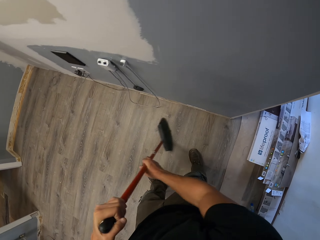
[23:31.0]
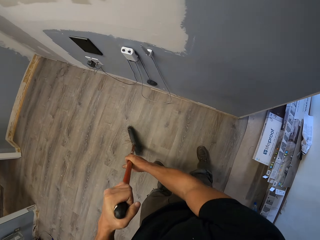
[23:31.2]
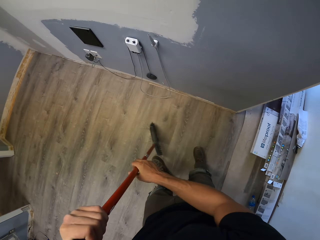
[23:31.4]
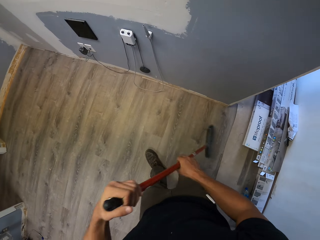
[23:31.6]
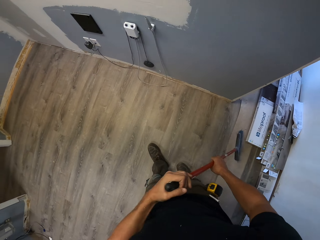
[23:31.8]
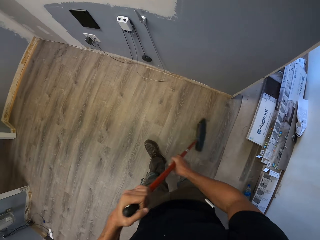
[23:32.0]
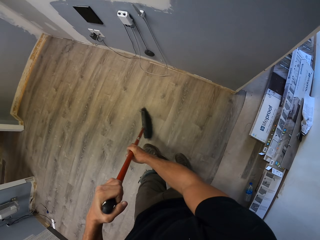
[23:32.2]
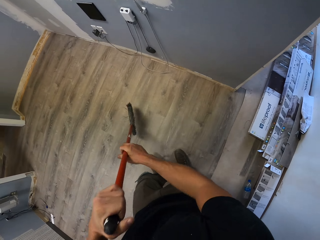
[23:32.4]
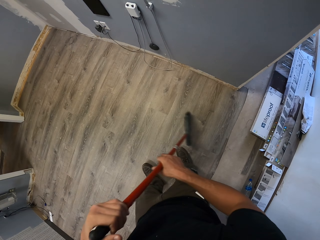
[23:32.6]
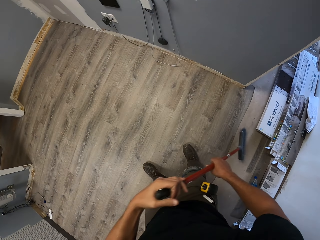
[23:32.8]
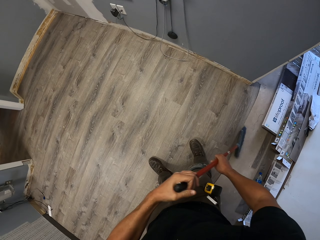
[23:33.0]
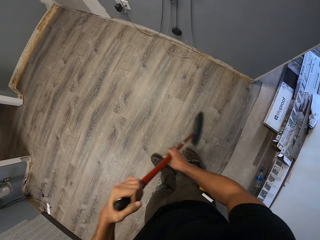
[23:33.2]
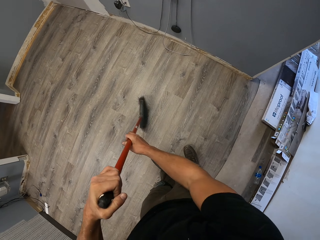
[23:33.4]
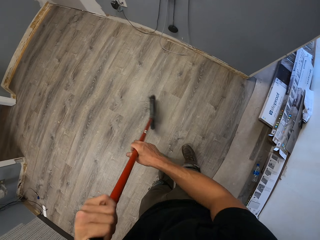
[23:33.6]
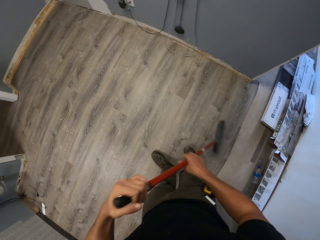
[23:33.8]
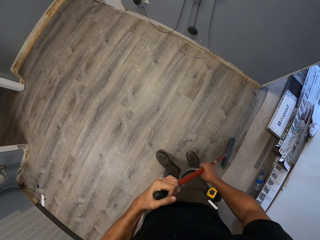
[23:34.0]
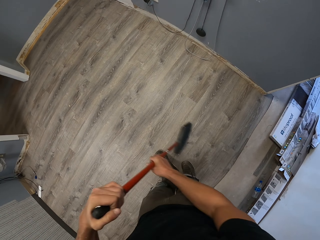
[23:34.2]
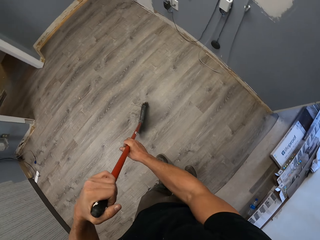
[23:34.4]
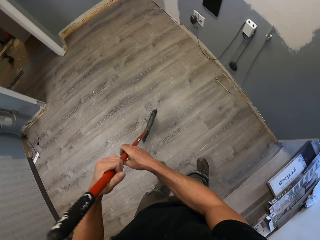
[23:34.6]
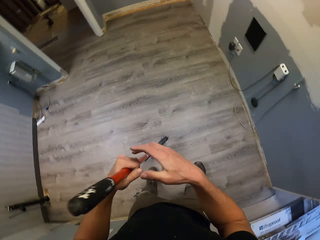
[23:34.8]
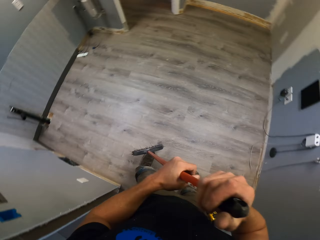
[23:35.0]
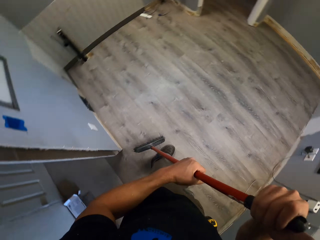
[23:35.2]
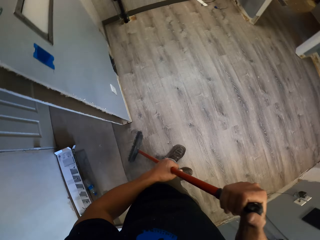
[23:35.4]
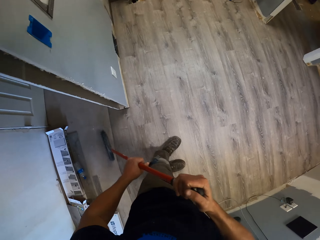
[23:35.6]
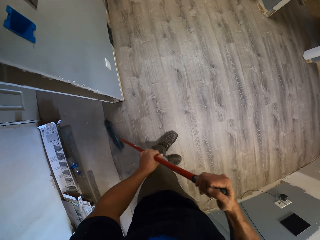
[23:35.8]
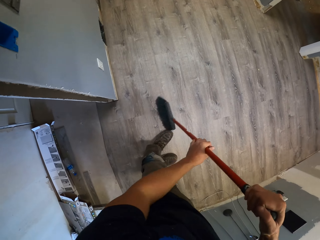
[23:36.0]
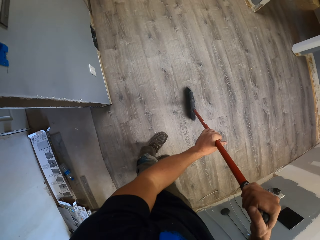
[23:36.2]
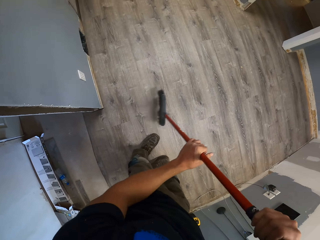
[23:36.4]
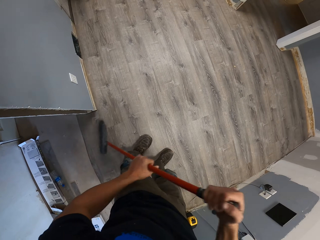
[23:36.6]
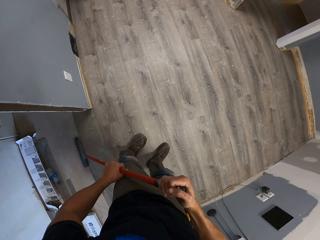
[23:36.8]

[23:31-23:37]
The camera wearer sweeps.

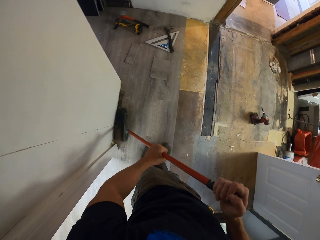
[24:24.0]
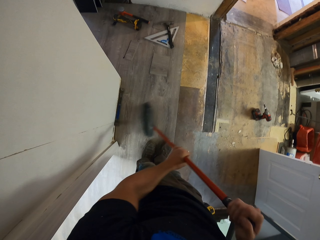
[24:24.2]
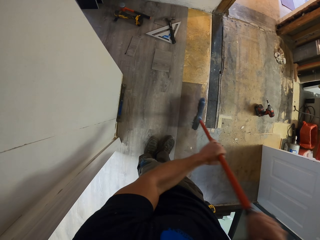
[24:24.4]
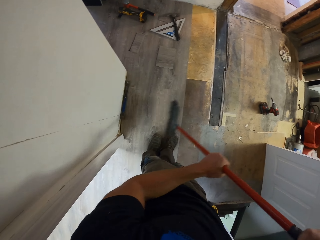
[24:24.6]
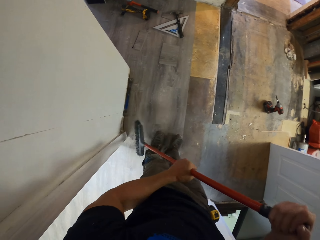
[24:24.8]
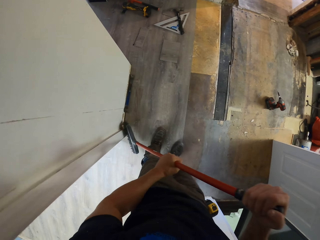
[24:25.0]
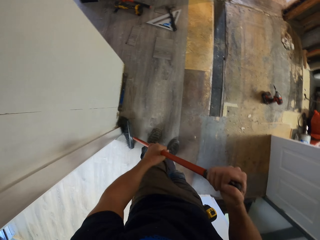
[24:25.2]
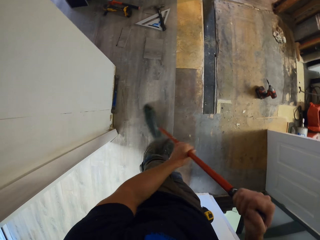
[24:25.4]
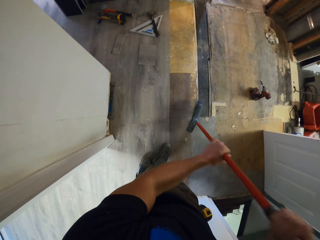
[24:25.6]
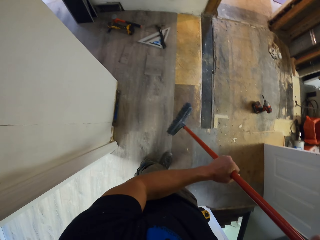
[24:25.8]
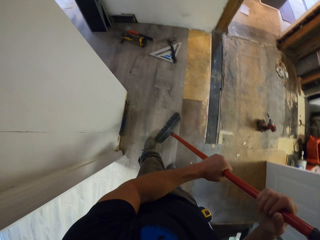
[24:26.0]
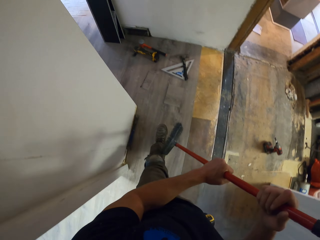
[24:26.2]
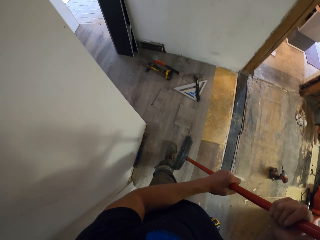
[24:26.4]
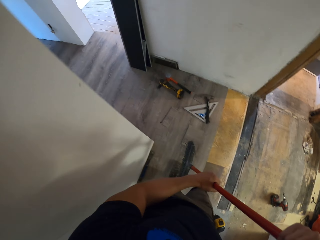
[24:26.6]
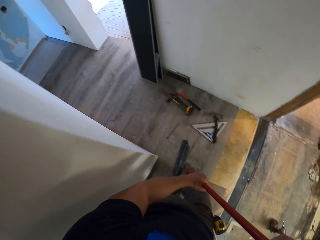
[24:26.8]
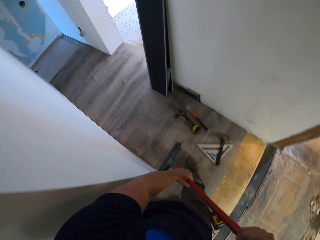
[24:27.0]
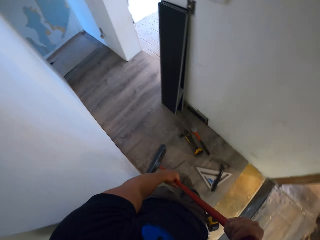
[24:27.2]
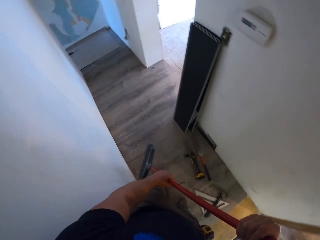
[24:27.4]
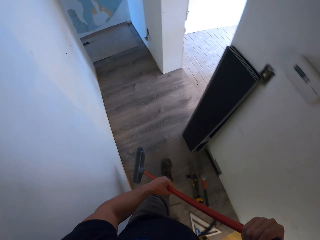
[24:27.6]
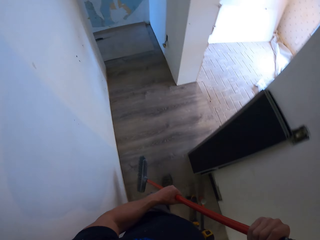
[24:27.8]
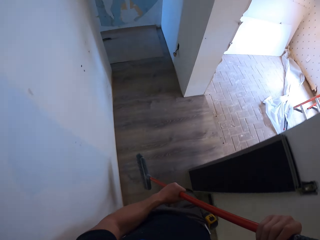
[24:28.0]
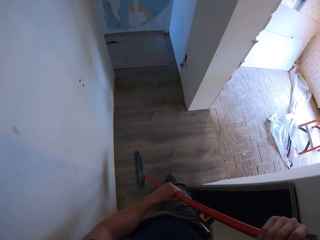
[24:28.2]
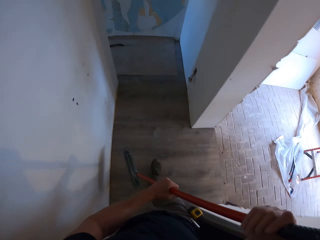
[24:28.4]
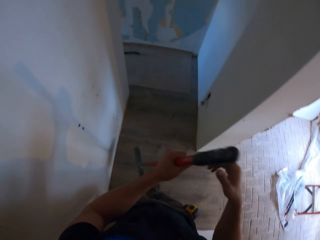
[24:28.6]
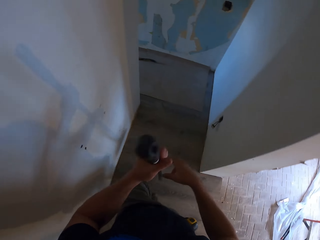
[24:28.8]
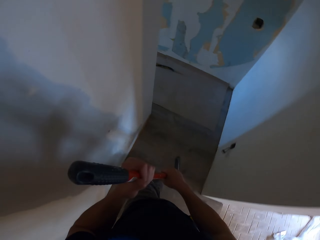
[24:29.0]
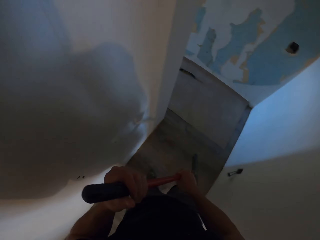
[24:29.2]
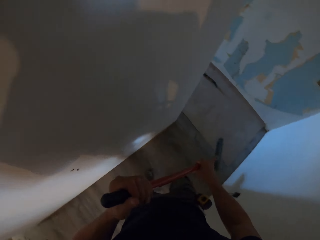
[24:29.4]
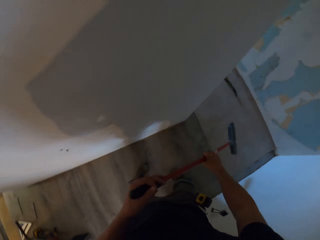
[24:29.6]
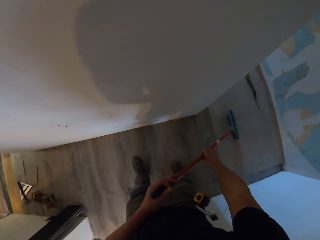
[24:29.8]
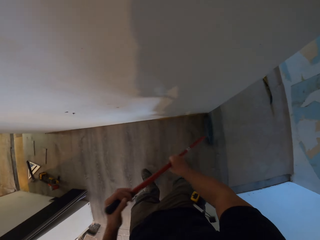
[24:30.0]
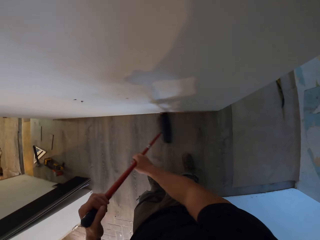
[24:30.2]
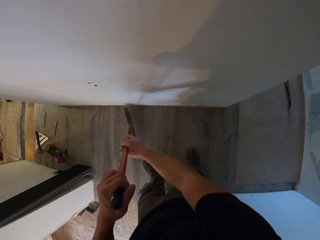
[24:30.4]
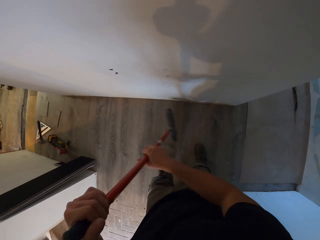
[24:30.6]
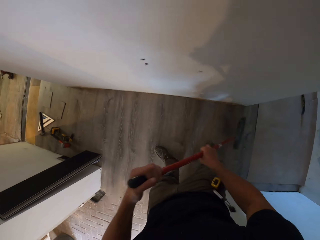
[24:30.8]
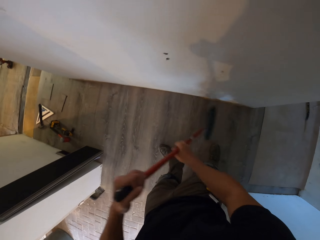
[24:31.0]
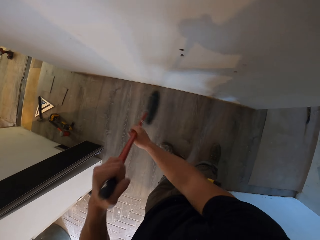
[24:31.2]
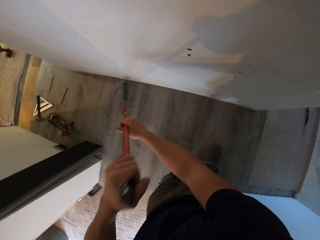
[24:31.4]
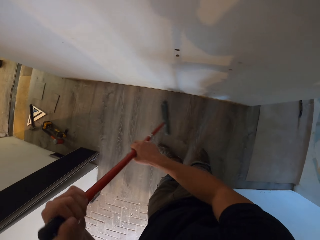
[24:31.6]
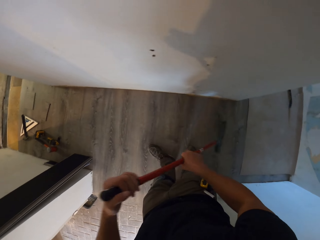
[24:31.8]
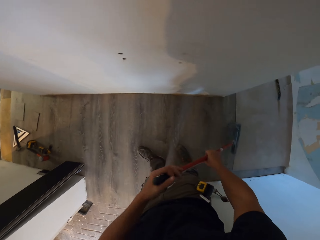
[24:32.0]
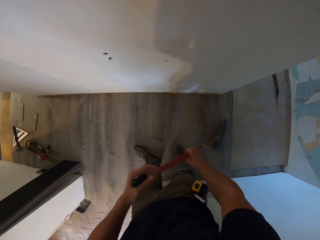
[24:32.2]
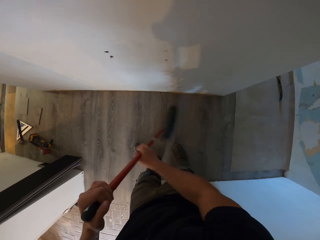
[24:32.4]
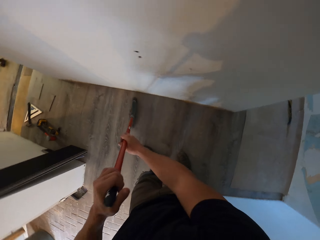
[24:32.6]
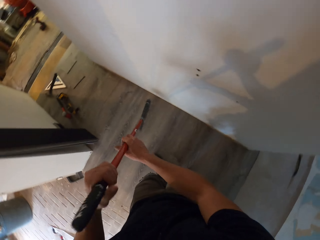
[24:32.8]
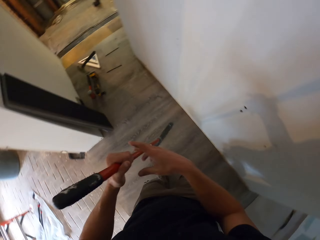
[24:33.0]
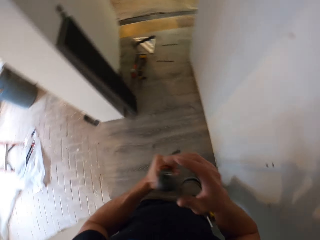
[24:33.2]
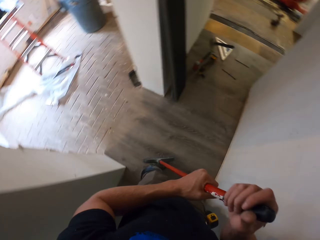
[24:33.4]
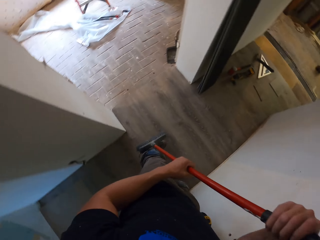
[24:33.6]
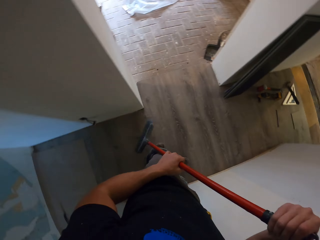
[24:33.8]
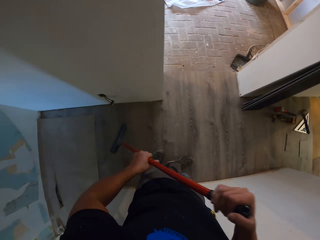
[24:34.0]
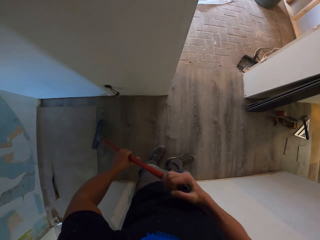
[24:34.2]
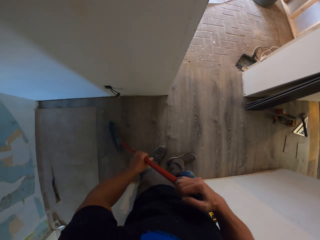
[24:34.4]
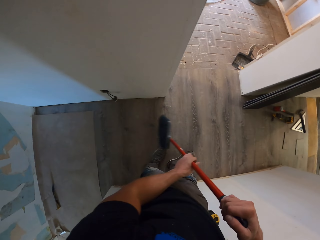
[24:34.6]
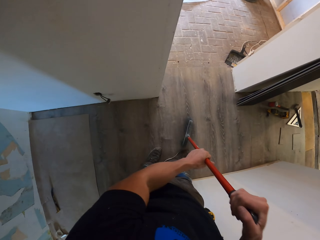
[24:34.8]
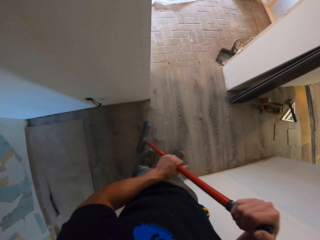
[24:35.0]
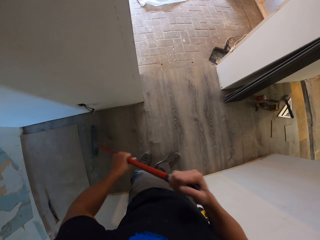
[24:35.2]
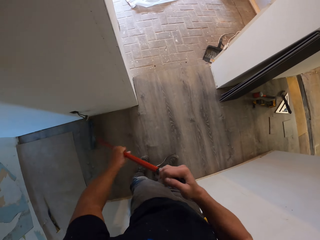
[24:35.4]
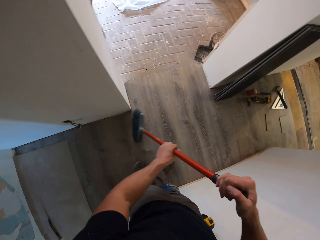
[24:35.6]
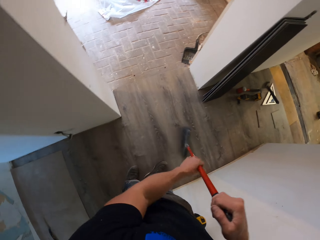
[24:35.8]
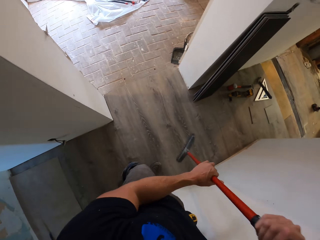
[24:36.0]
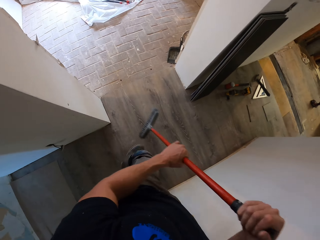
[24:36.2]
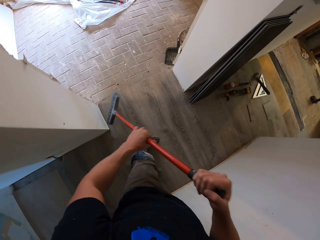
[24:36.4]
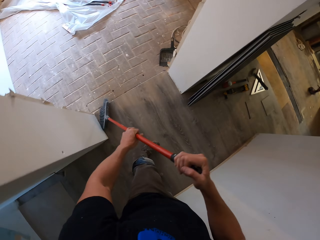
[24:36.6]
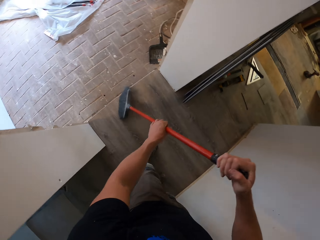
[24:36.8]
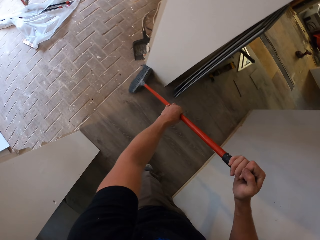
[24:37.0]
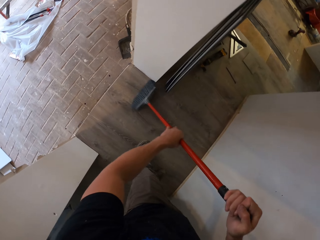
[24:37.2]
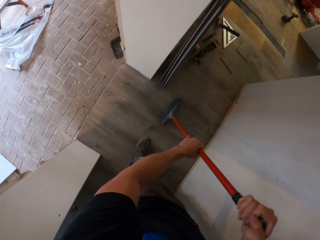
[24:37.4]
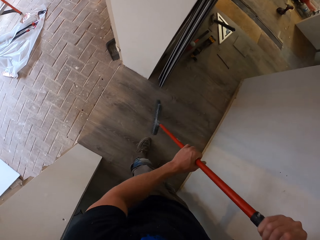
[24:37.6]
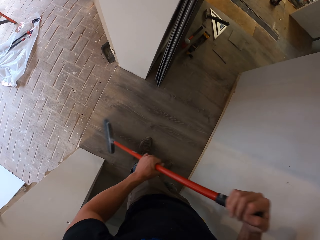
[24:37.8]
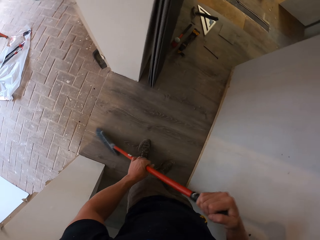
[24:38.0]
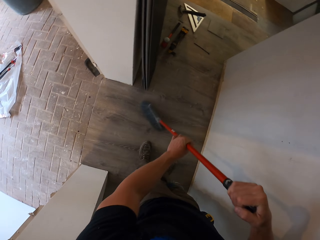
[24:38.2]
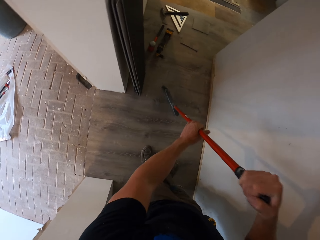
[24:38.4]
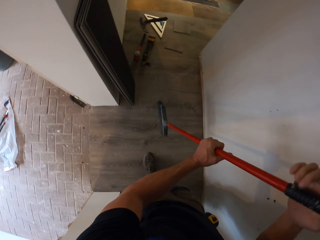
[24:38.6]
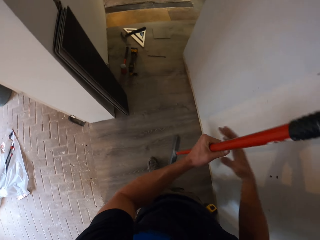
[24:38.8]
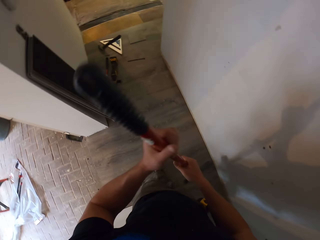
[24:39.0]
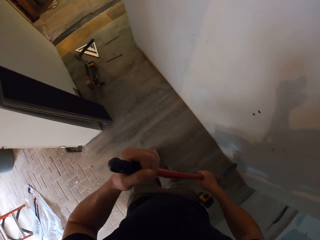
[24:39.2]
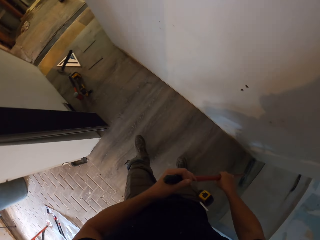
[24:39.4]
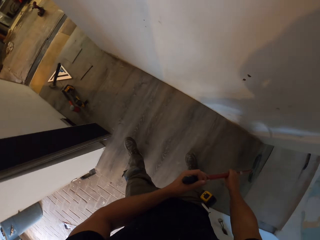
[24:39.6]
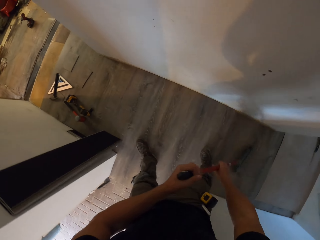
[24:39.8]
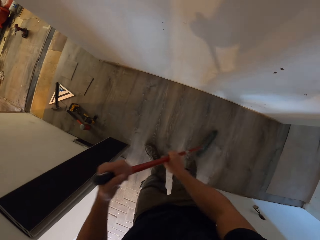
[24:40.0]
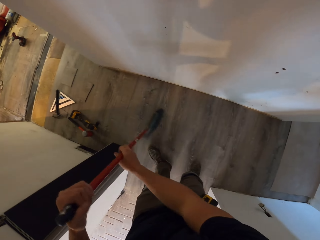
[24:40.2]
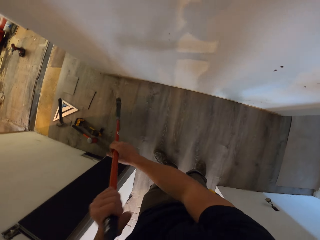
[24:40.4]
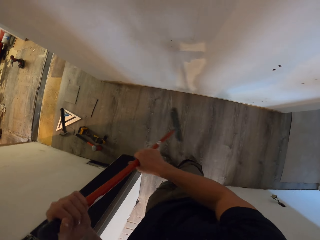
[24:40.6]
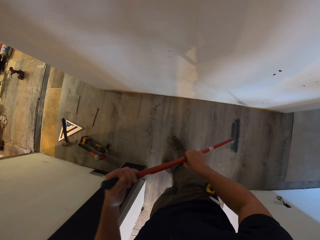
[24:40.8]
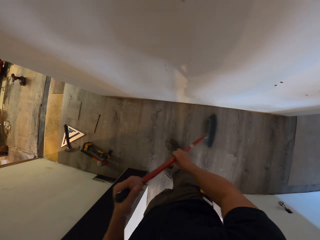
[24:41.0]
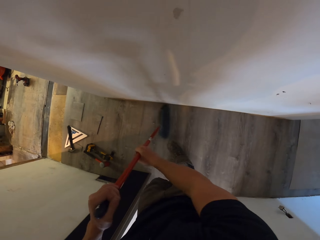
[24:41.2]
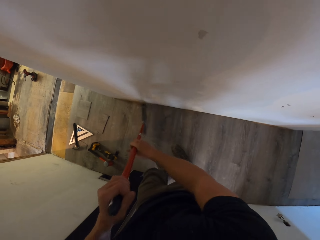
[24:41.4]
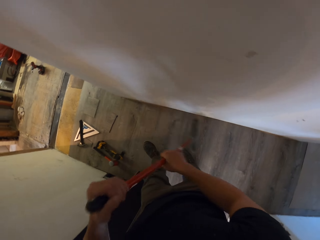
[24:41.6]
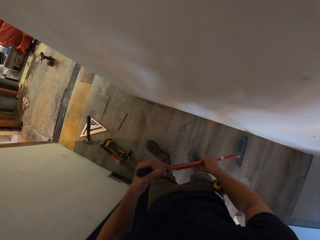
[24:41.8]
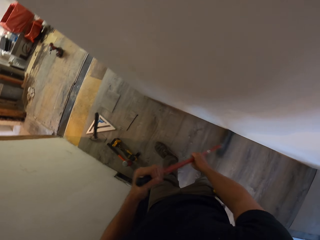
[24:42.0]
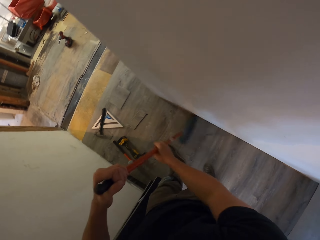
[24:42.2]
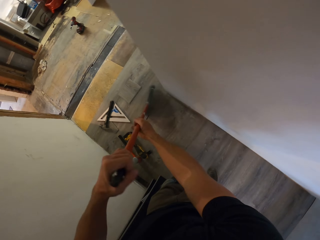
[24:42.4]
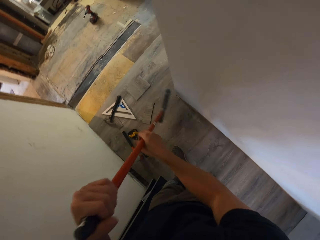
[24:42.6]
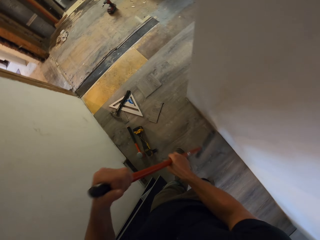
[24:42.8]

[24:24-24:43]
The camera wearer walks in the house. They sweep the floor using a broom. They pick the hardwood tiles and put them aside.
